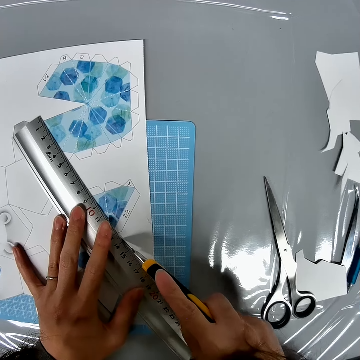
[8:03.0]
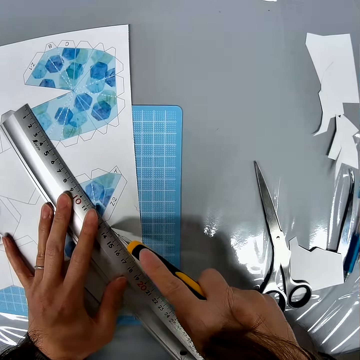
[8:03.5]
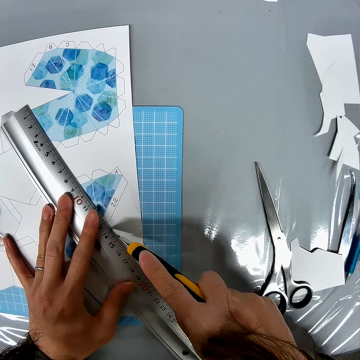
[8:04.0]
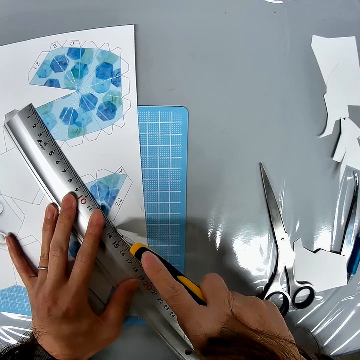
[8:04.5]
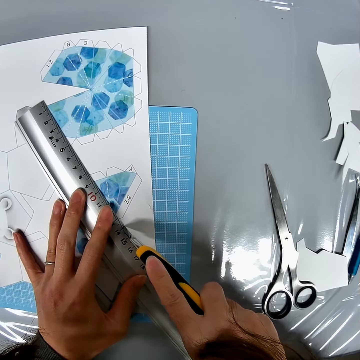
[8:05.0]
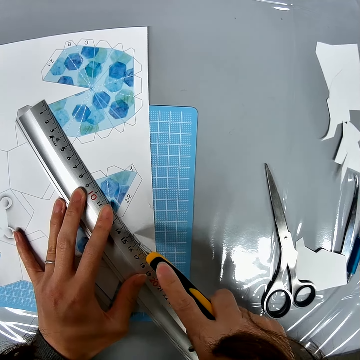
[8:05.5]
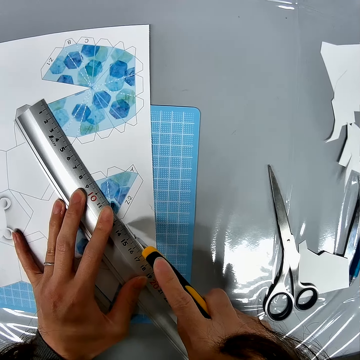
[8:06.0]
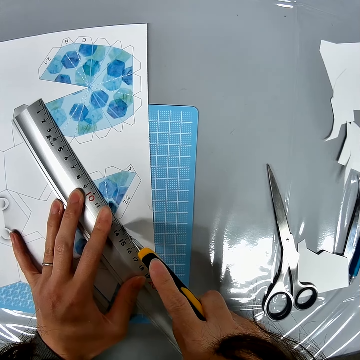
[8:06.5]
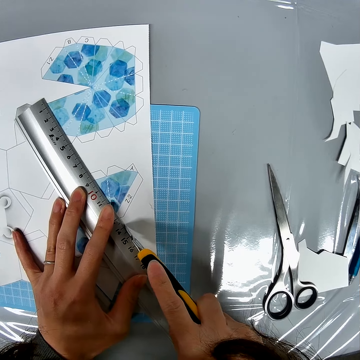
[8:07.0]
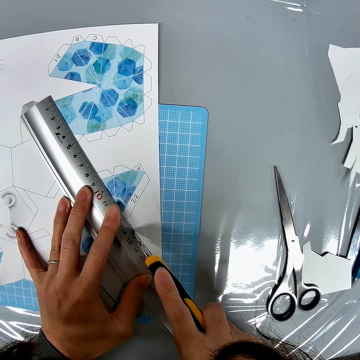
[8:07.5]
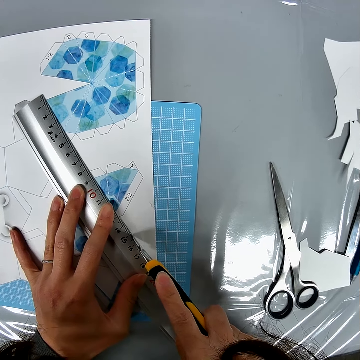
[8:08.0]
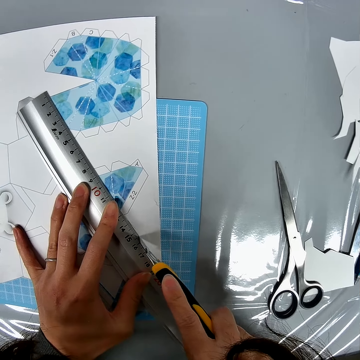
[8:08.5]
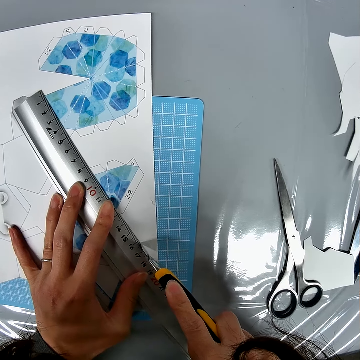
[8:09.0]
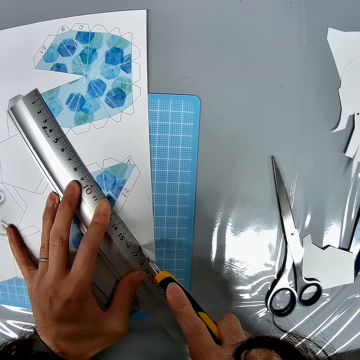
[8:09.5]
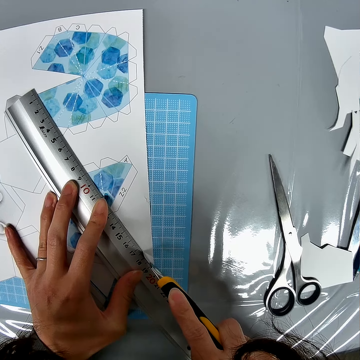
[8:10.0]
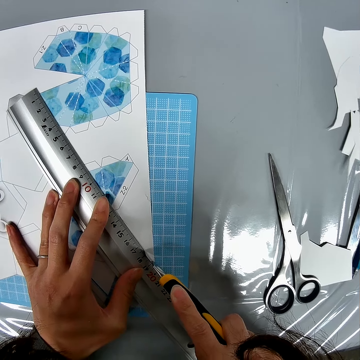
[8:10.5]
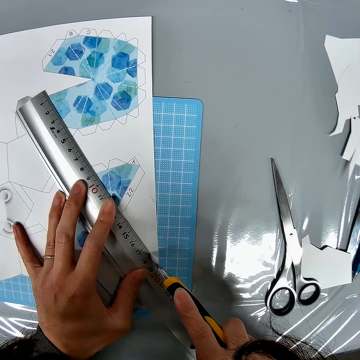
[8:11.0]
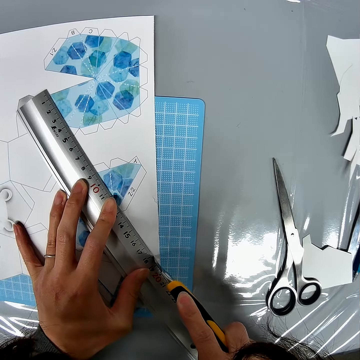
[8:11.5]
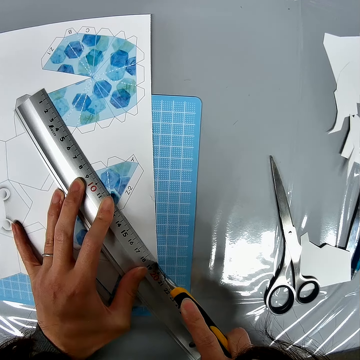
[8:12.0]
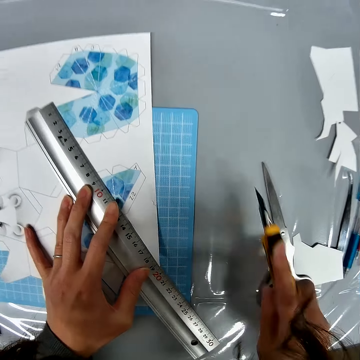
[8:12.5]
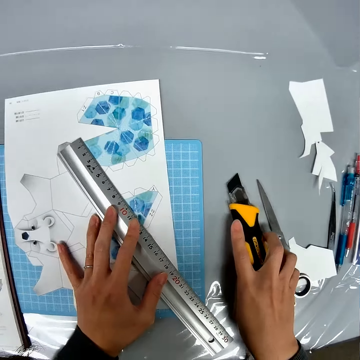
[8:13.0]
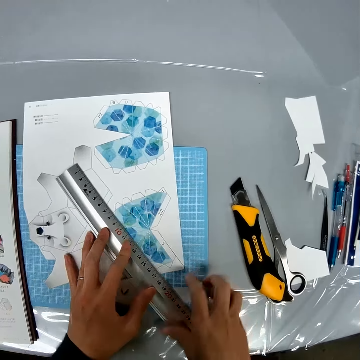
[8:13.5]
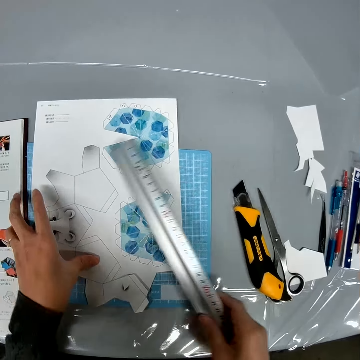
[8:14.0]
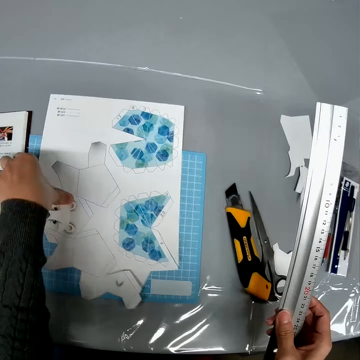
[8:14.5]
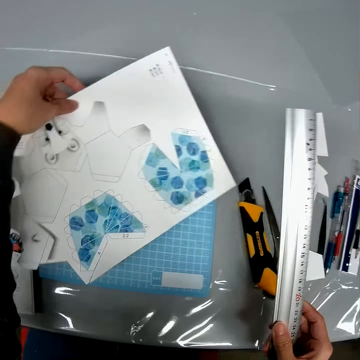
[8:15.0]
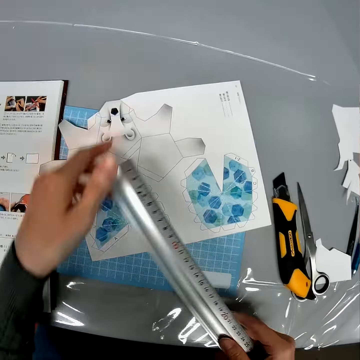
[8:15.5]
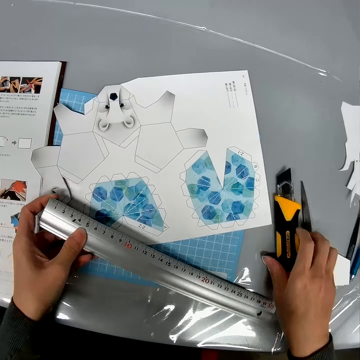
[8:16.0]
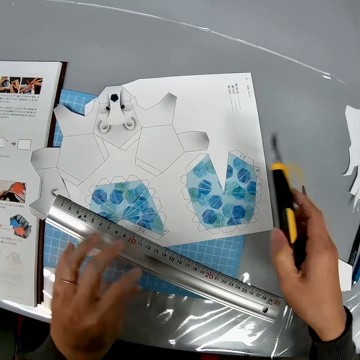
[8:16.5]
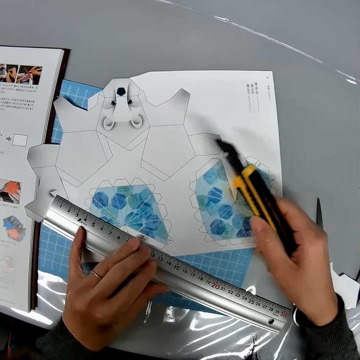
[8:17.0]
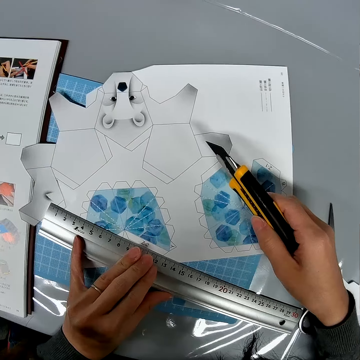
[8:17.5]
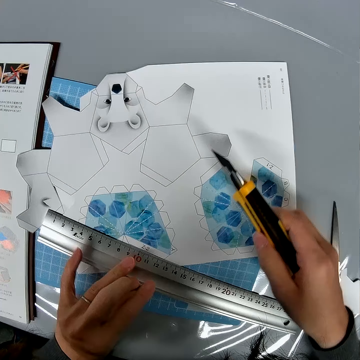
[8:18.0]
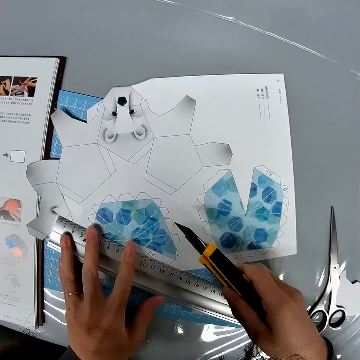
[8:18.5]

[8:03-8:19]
The camera wearer puts the stationery knife on the table. They drag the ruler on the craft paper. They pick the ruler. They adjust the placement of the paper on the table. They turn the craft paper on the cutting mat. They pick the stationery knife from the table. They place the ruler on the piece of paper on the table. They drag the ruler on the craft paper.

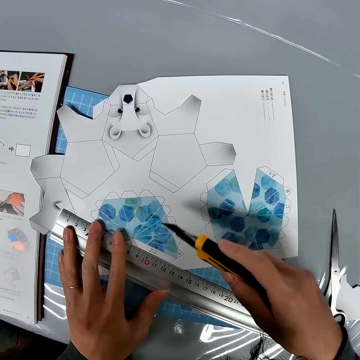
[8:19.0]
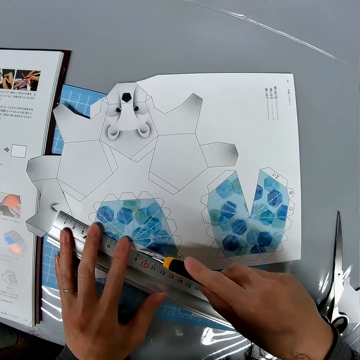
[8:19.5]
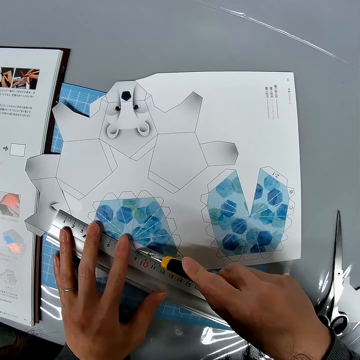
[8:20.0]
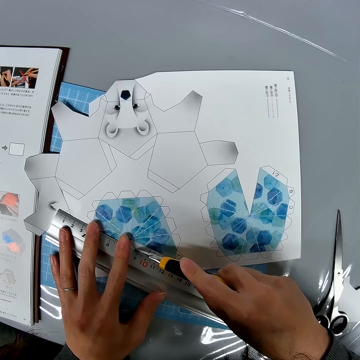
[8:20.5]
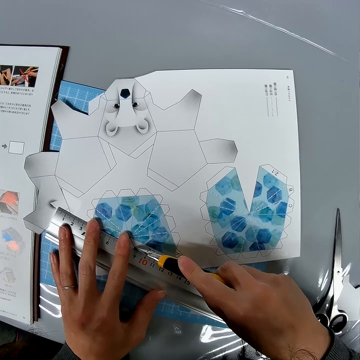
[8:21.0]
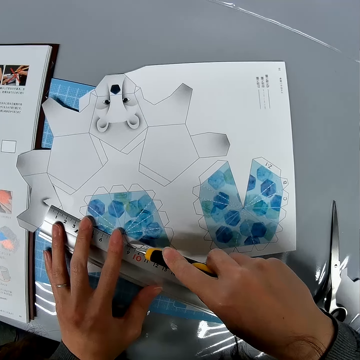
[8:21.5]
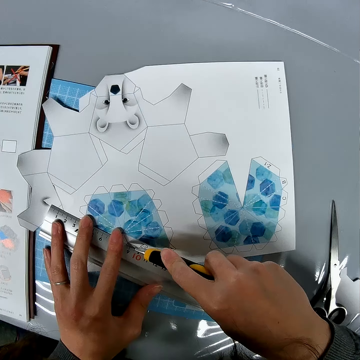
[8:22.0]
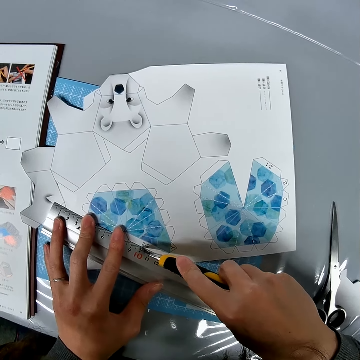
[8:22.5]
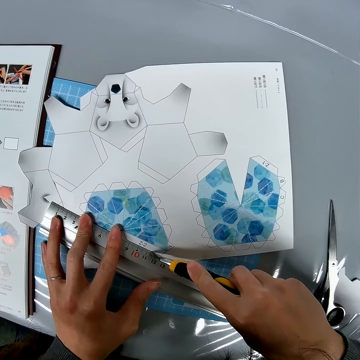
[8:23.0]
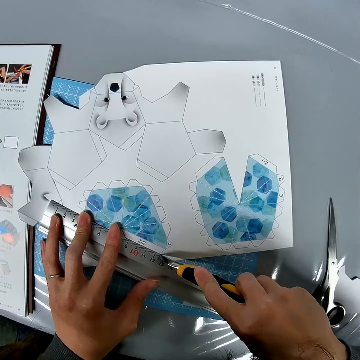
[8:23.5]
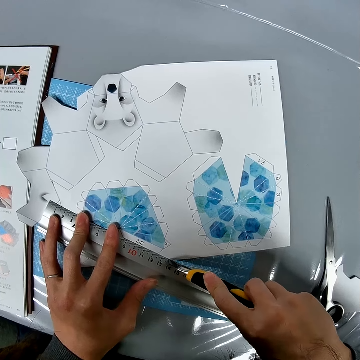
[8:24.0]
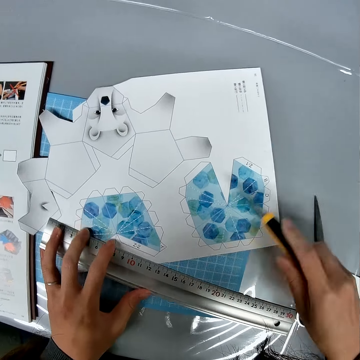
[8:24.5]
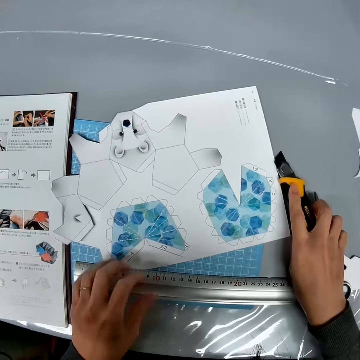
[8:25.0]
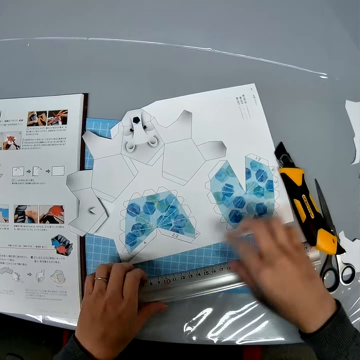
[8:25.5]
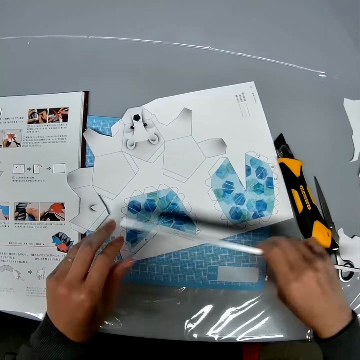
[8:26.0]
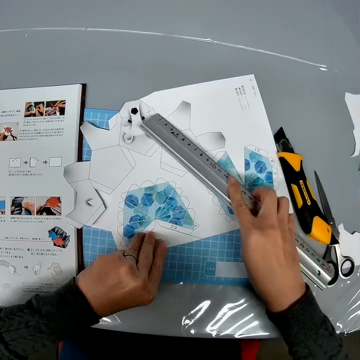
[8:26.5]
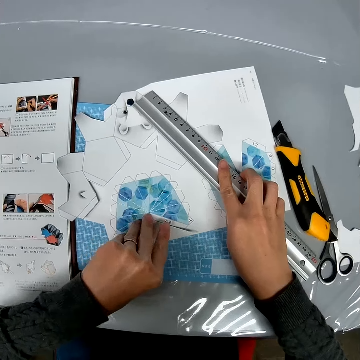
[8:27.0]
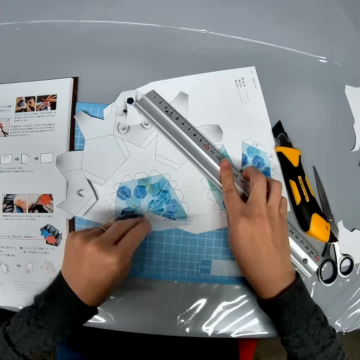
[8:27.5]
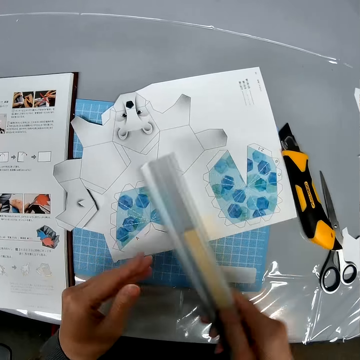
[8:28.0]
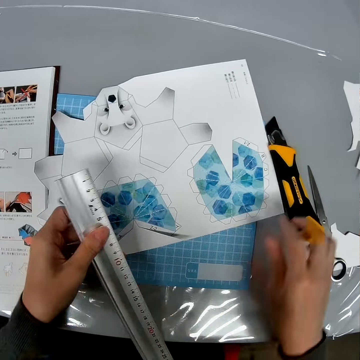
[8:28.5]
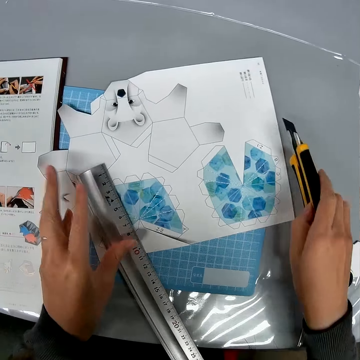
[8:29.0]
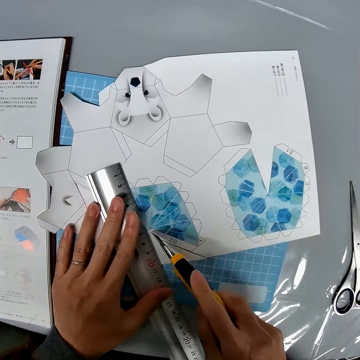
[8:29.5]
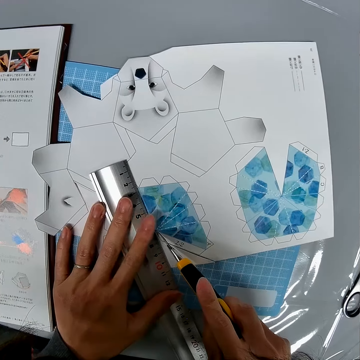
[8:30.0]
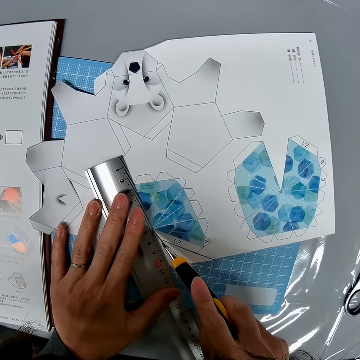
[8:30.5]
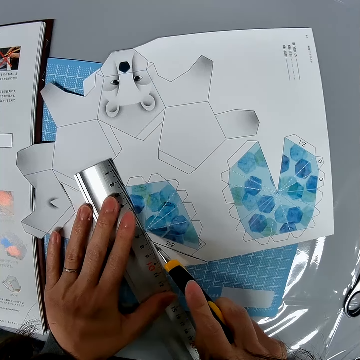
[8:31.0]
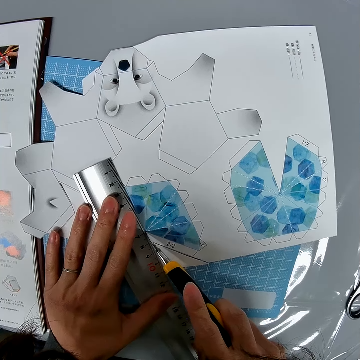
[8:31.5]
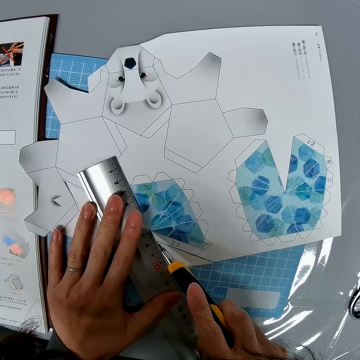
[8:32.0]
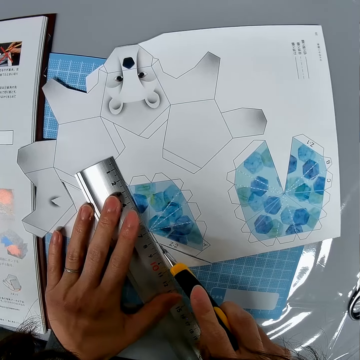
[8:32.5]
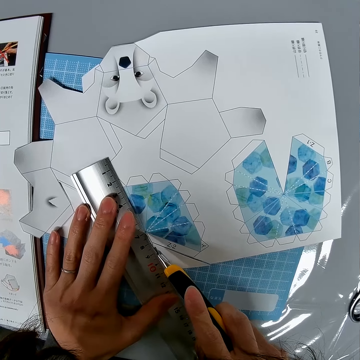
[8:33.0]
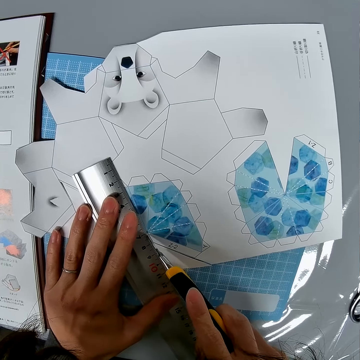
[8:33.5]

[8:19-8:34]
The camera wearer cuts the craft paper with a stationery knife. He puts the stationery knife on the table. He picks a ruler. He pulls a part of the paper with his left hand. He lifts the craft paper. He puts the ruler on the craft paper. He places the ruler on the piece of paper on the table. He picks the stationery knife from the table. He drags the ruler on the craft paper. He cuts the craft paper with the stationery knife.

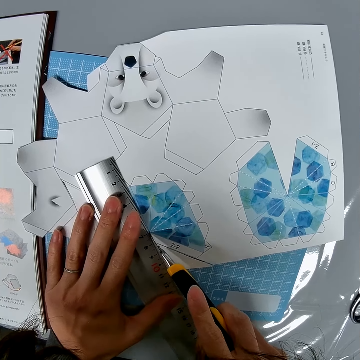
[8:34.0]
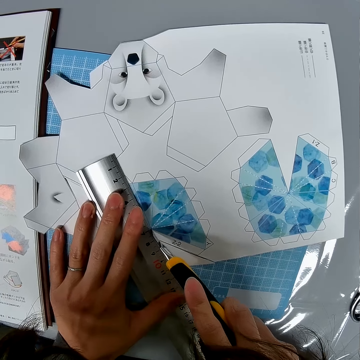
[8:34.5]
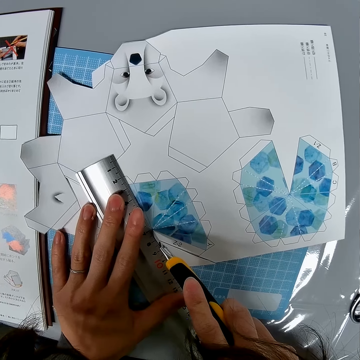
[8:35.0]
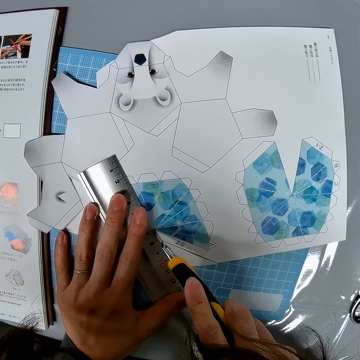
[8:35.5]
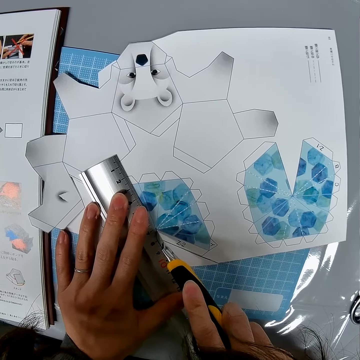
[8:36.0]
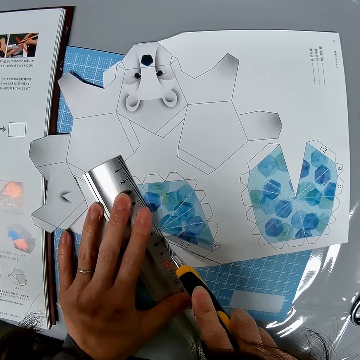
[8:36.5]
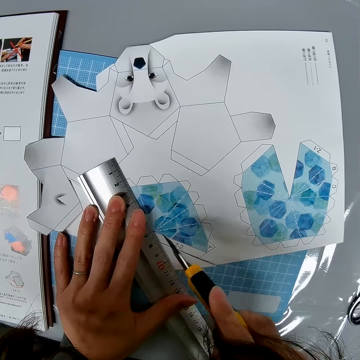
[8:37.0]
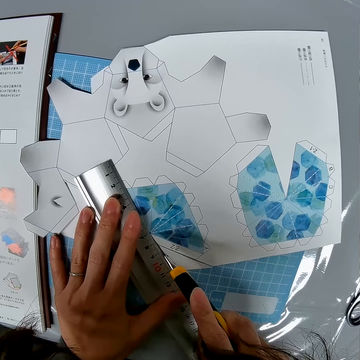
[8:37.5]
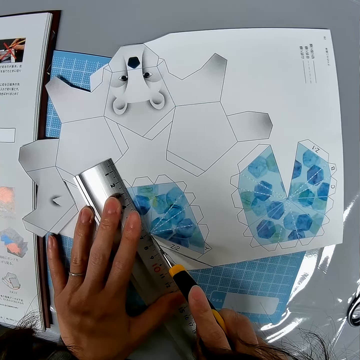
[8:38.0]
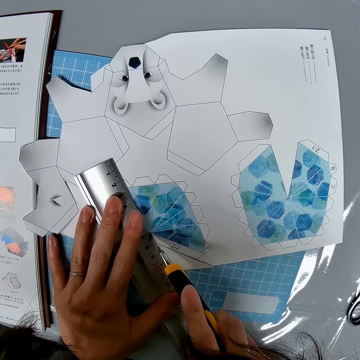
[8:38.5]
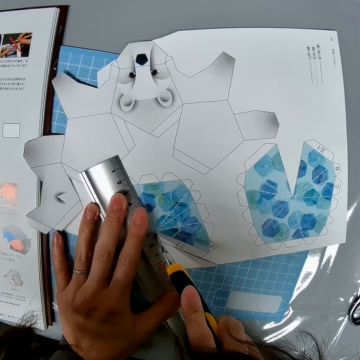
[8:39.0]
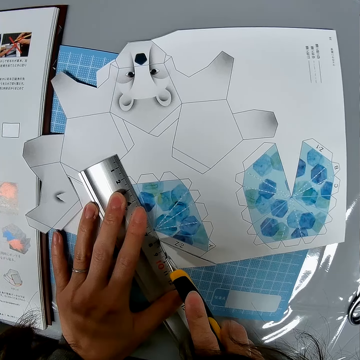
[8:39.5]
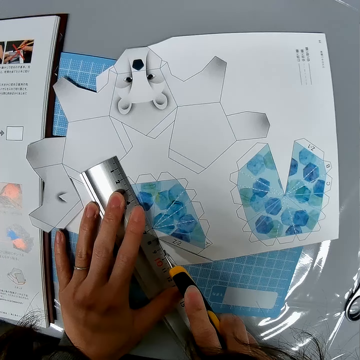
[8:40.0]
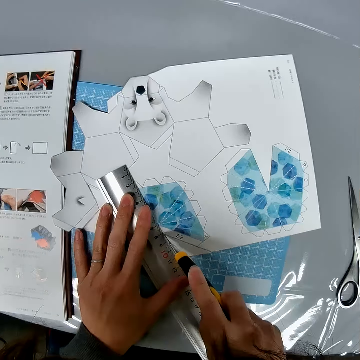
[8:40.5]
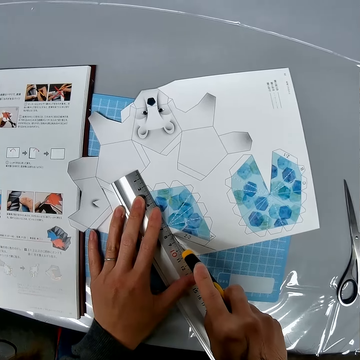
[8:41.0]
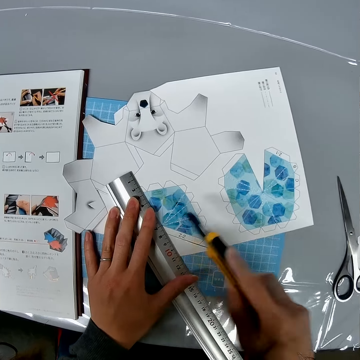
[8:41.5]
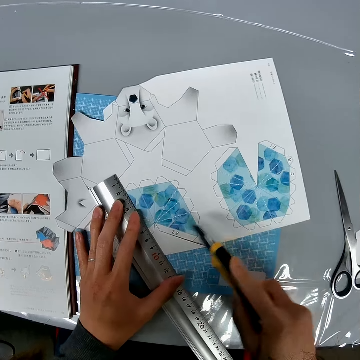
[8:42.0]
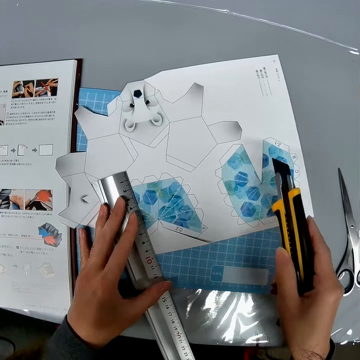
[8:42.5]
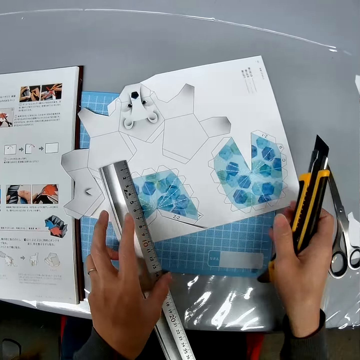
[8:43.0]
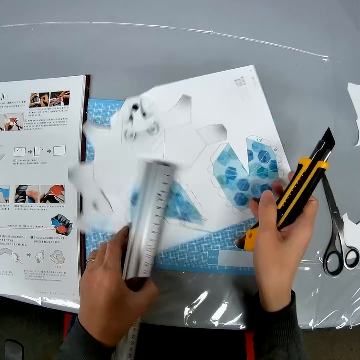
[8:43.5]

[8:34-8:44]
The camera wearer moves the stationery over the craft paper. They drag the ruler on the craft paper. They adjust the placement of the paper on the table. They pick the ruler.
